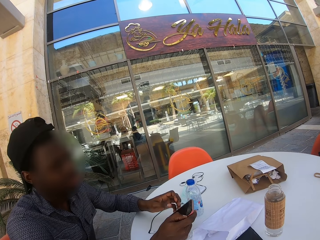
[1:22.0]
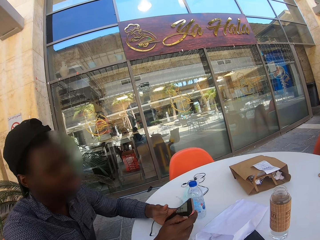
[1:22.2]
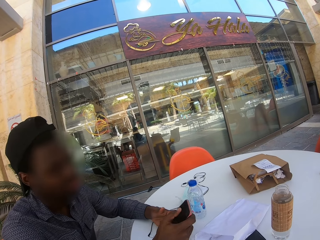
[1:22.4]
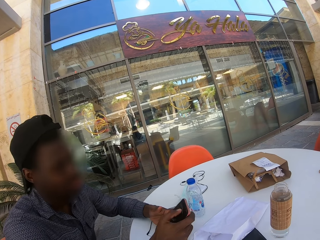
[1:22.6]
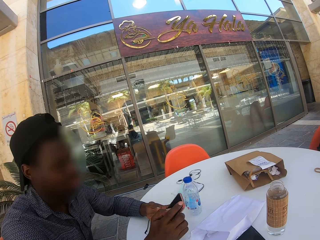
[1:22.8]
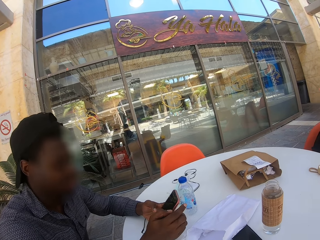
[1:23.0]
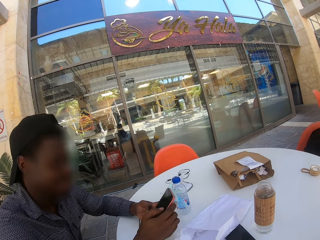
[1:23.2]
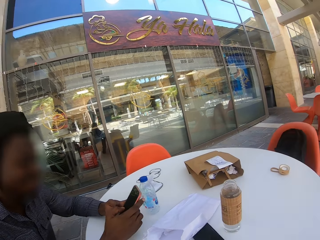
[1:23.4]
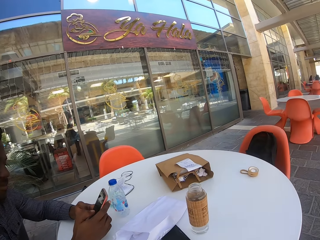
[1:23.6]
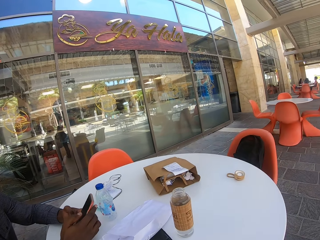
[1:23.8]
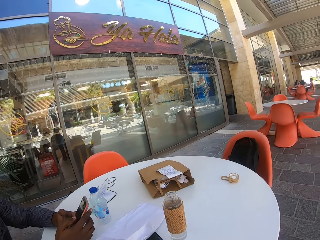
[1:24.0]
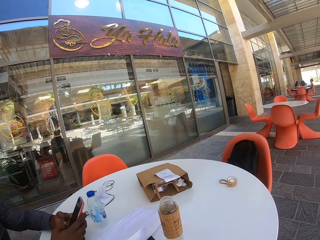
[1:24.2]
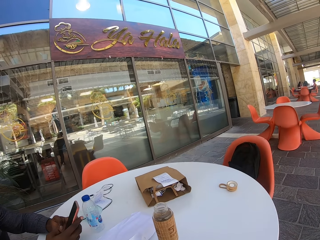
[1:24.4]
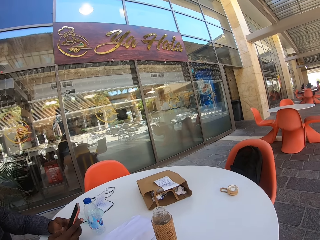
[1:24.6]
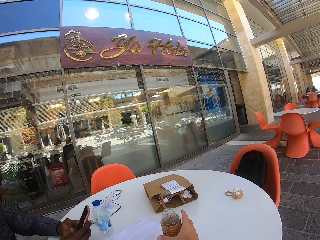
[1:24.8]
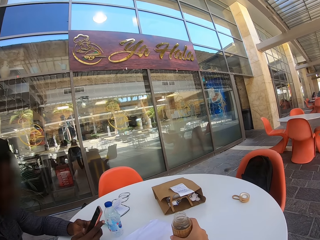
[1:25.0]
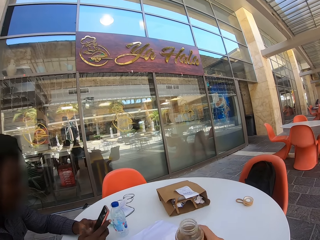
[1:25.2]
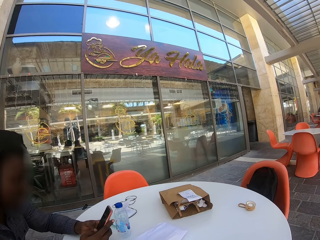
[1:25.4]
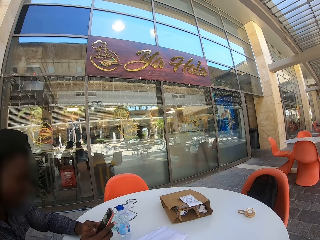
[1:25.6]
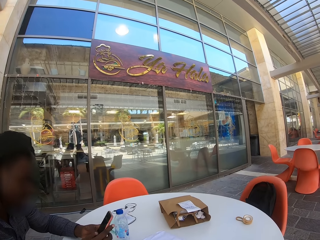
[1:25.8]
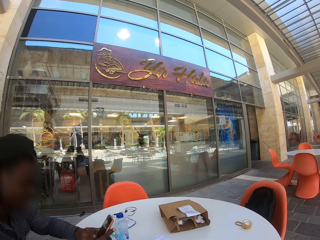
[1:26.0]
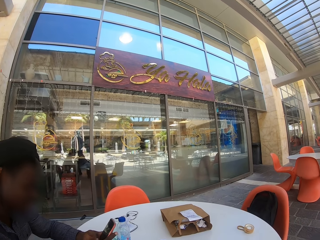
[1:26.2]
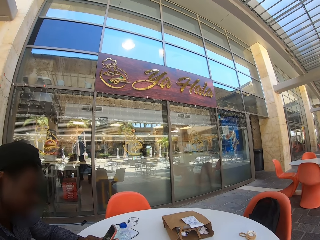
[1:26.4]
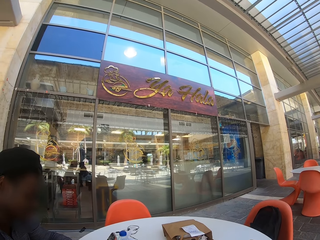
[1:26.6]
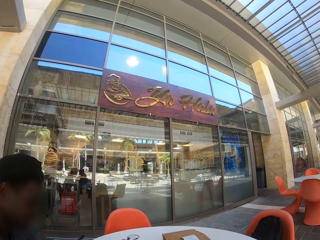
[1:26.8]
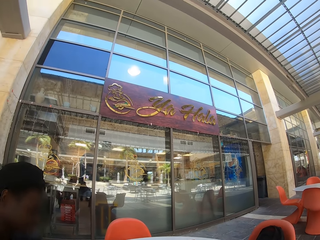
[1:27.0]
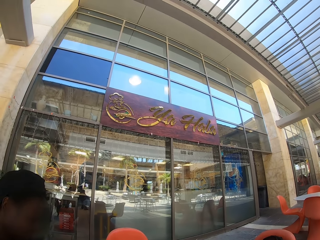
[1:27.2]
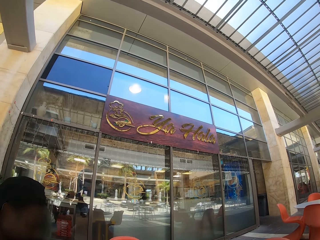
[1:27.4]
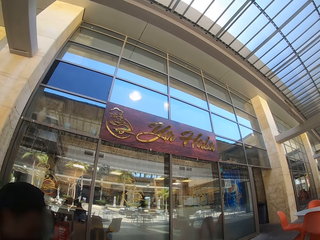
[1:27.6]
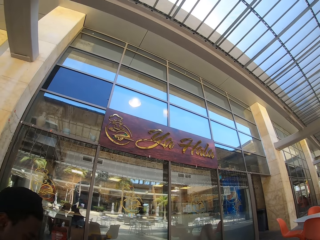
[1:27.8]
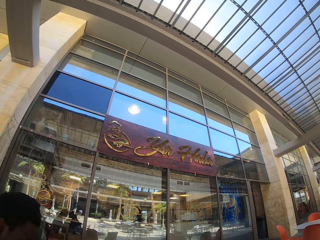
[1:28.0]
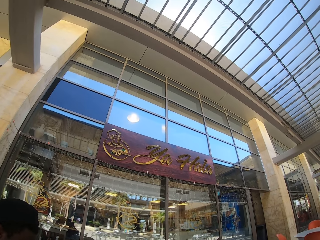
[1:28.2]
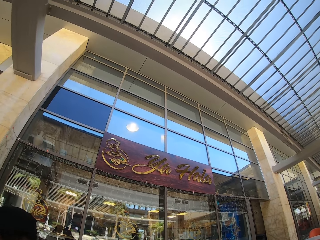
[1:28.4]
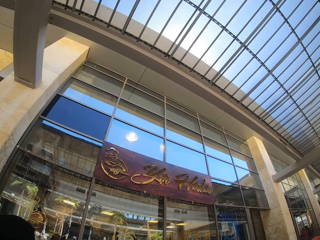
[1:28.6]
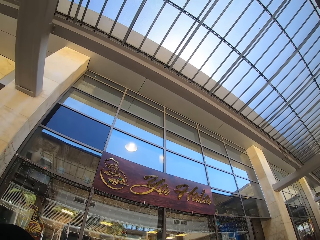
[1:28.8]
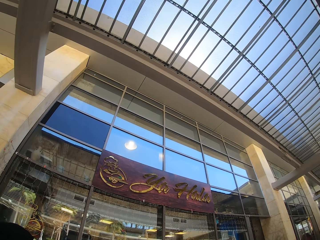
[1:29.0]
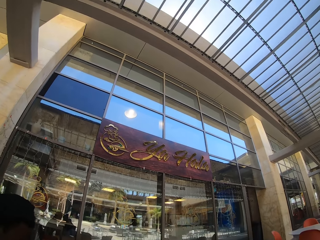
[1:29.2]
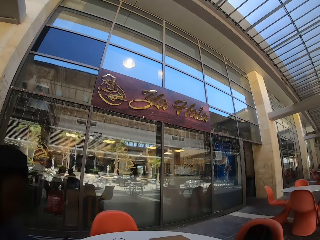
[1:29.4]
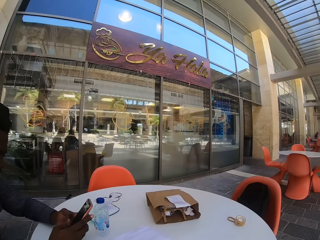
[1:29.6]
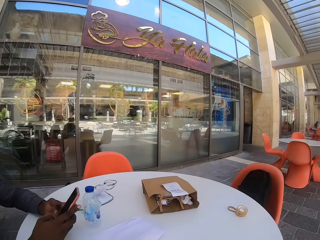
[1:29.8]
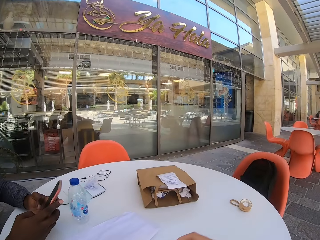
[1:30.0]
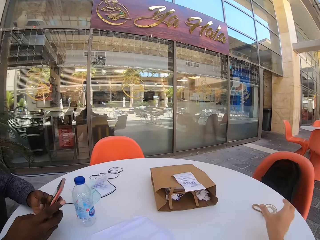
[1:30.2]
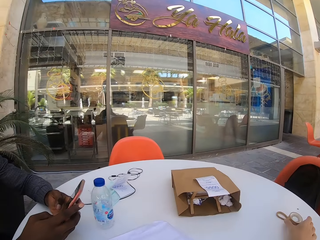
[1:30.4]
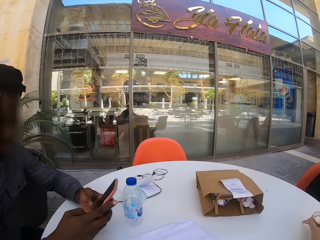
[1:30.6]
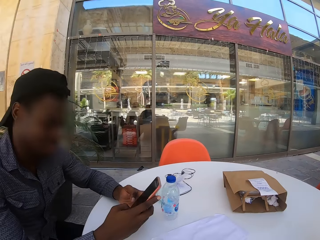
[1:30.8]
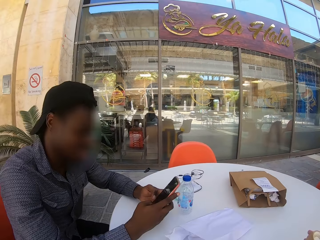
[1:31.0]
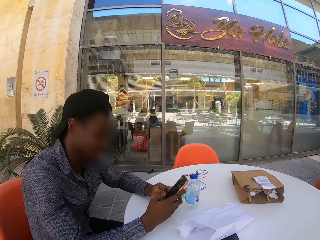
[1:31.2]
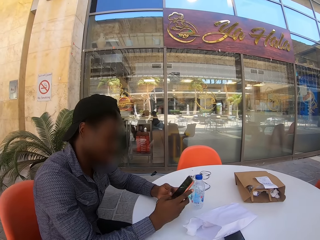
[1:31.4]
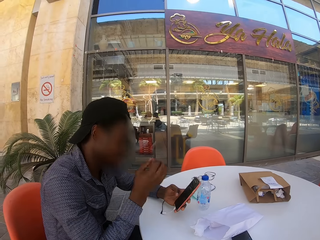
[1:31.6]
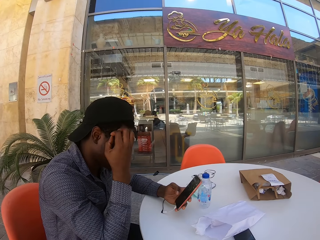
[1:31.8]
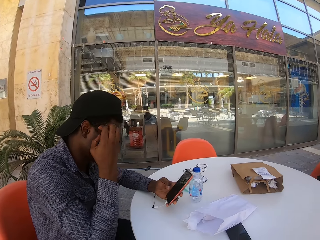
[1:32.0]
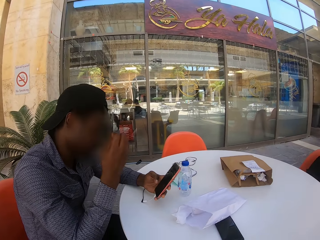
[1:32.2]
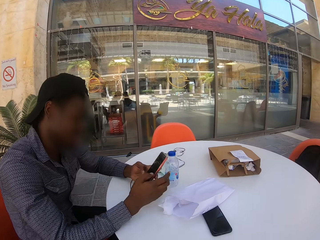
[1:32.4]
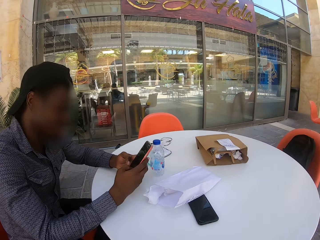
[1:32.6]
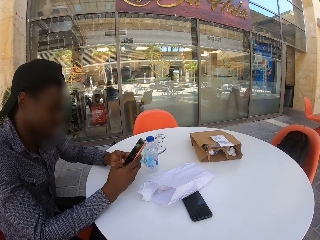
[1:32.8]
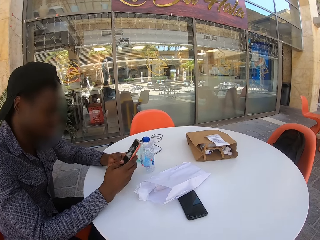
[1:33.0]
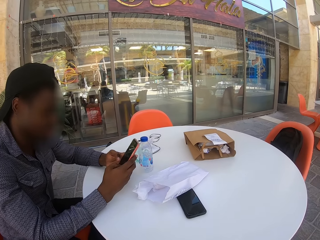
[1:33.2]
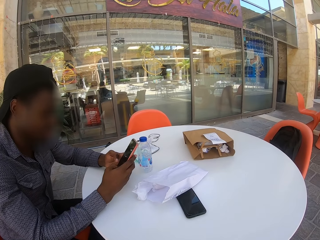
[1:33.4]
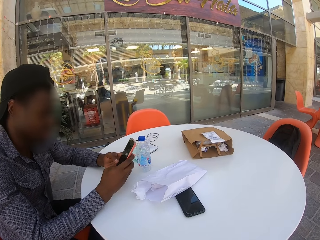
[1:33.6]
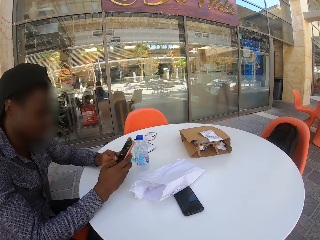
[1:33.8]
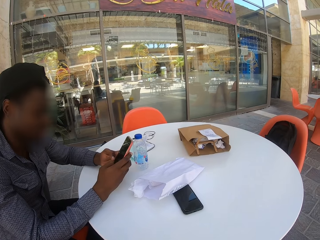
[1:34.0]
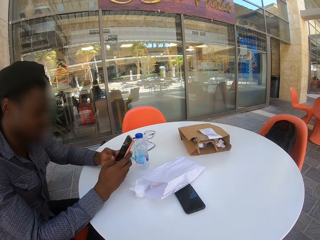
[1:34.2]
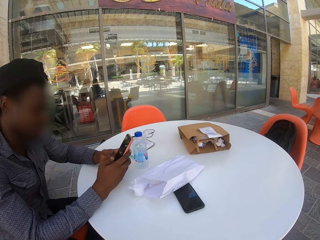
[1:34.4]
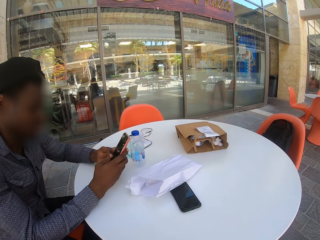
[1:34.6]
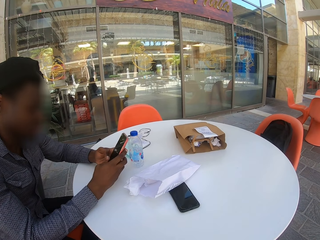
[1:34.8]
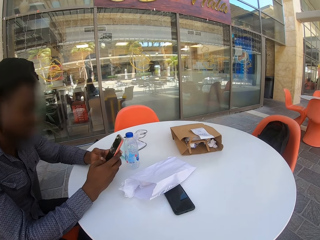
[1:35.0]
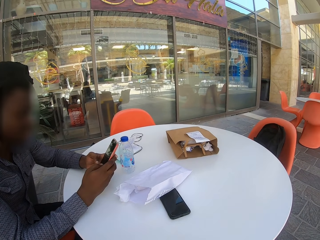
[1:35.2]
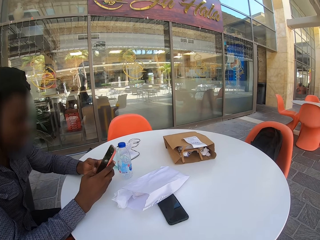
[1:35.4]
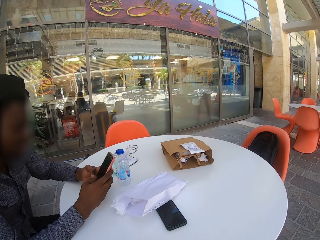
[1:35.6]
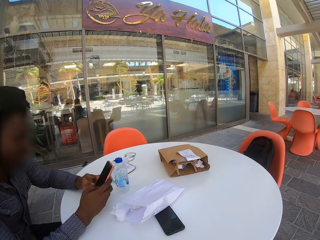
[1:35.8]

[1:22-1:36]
A man presses the phone. The camera wearer picks a bottle of water from the table. They pick the bottle top. The man touches the face. The man presses the phone.

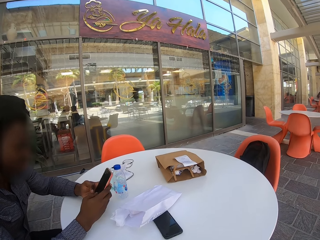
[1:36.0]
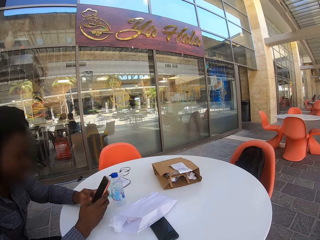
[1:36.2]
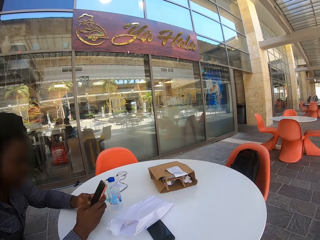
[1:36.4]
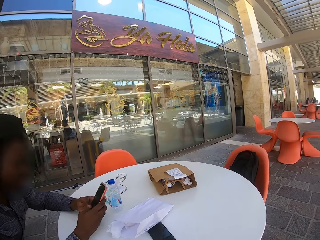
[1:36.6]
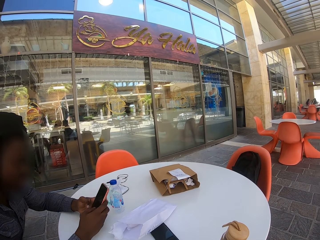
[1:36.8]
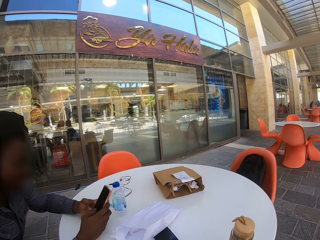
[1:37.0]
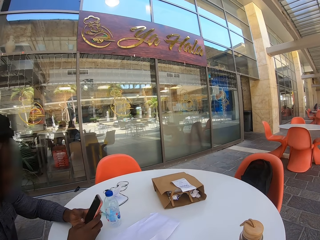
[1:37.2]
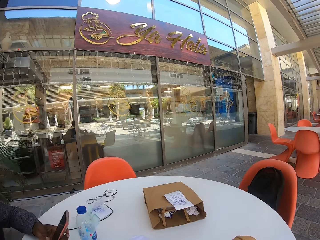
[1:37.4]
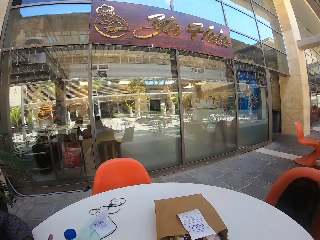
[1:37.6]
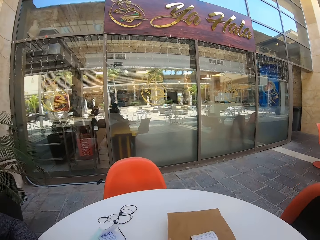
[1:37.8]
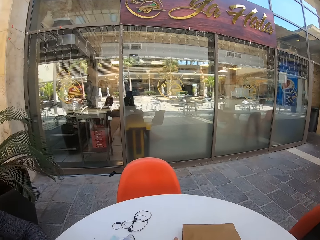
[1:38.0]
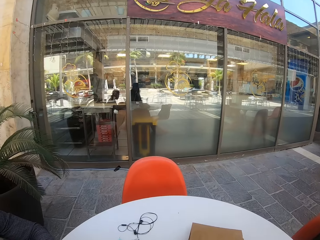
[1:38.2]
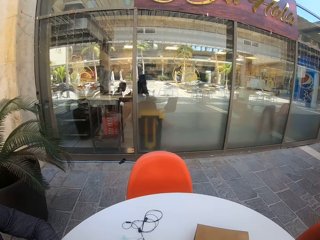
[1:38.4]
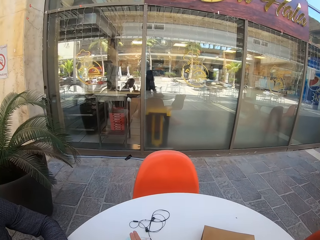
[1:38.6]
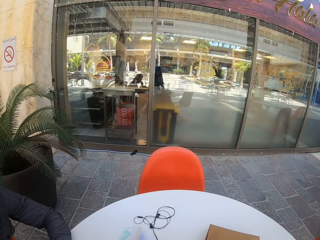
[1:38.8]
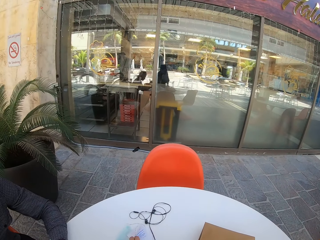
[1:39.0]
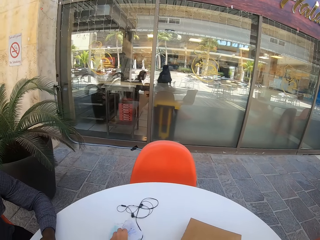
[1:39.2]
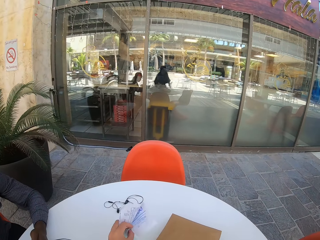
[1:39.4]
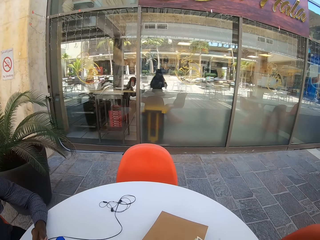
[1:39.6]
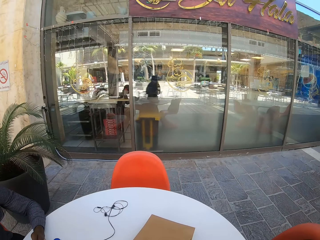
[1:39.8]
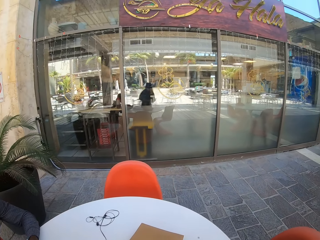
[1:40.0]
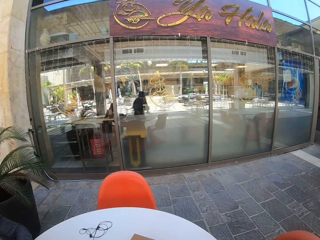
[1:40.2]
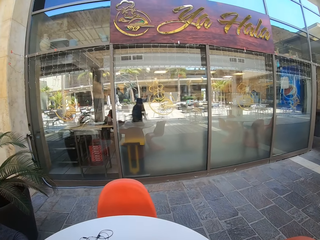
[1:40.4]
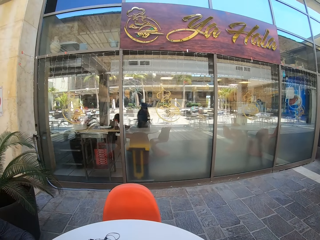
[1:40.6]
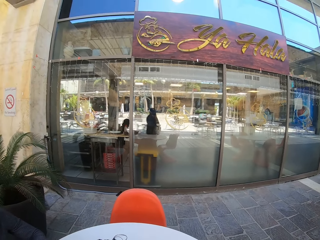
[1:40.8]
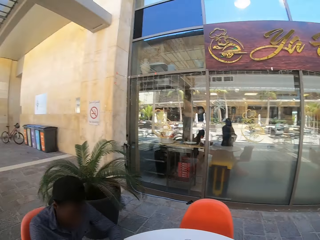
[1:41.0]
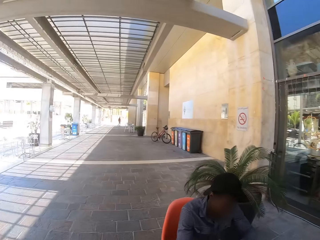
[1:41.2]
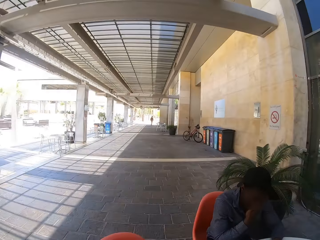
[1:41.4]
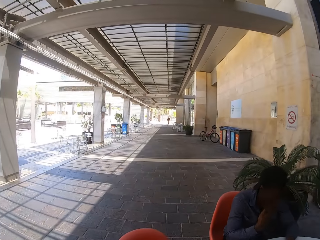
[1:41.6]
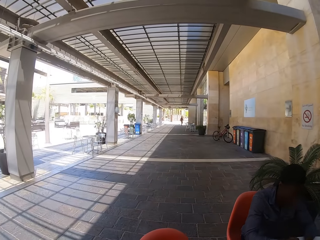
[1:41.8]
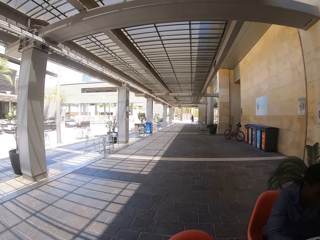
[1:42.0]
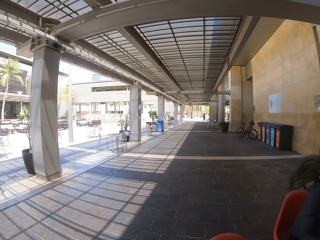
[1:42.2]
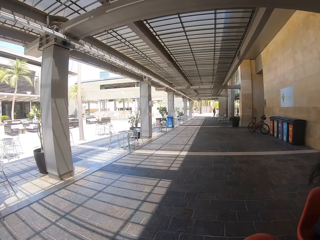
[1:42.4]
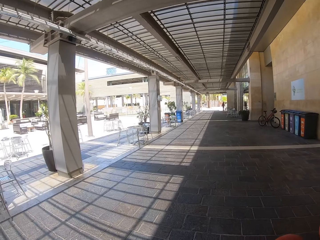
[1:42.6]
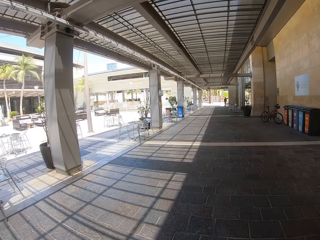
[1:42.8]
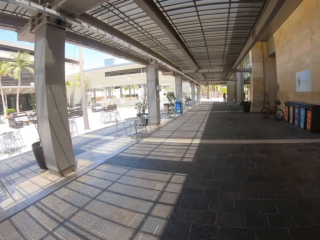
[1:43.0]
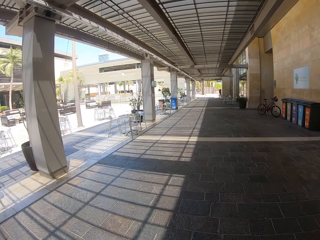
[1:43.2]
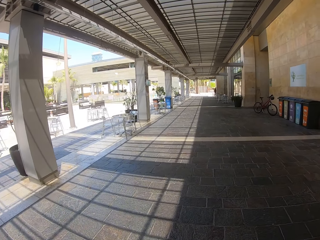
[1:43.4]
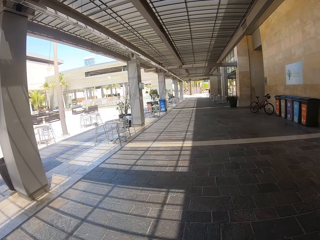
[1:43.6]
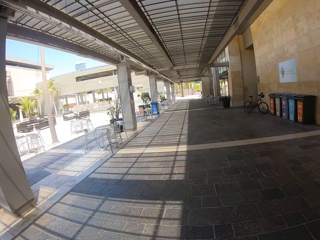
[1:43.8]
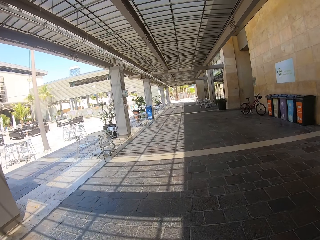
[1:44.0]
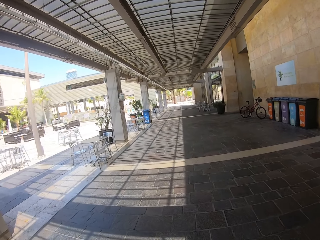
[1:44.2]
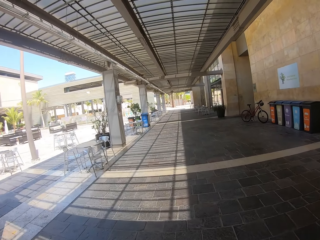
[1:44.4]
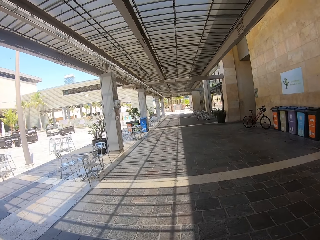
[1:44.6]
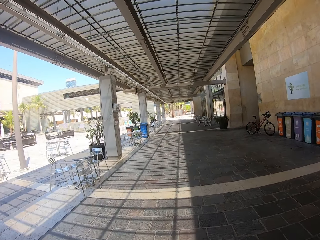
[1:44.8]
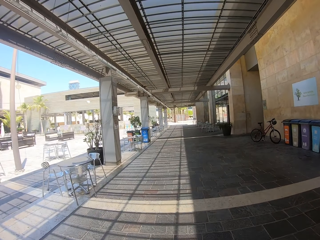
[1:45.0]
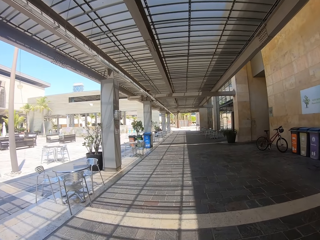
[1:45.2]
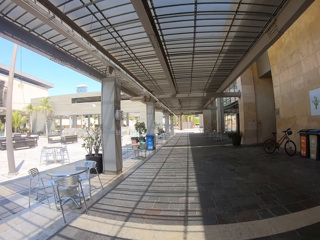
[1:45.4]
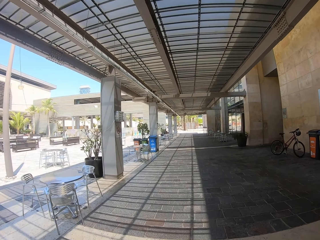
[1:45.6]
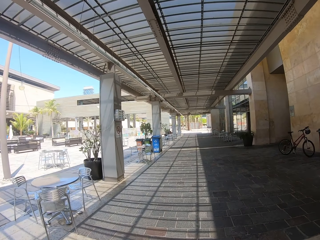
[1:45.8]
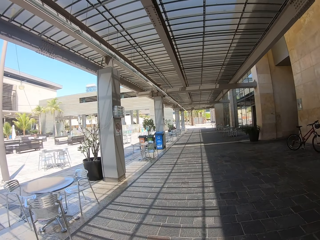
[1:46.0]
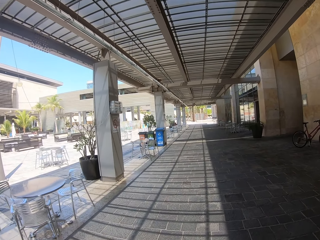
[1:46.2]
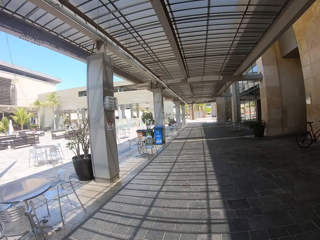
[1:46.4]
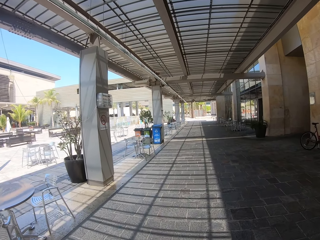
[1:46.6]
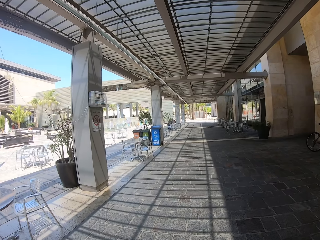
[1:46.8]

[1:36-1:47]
The camera wearer puts the bottle on the table and stands from the chair. They pick the paper on the table. A man touches the face. The camera wearer walks around. They walk away.
